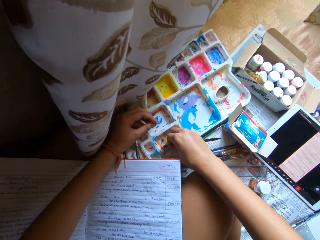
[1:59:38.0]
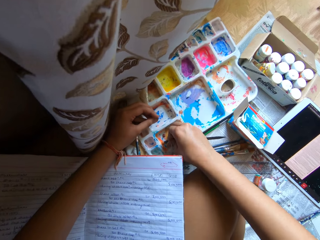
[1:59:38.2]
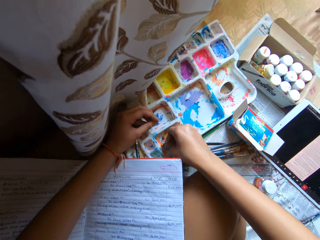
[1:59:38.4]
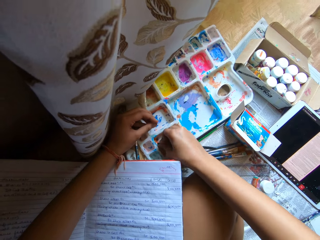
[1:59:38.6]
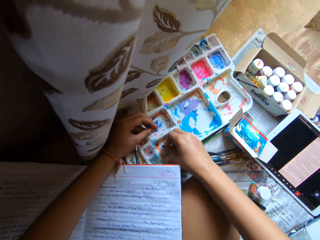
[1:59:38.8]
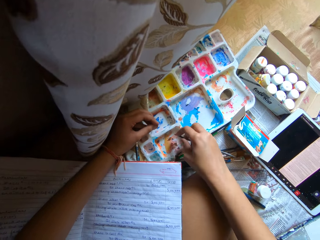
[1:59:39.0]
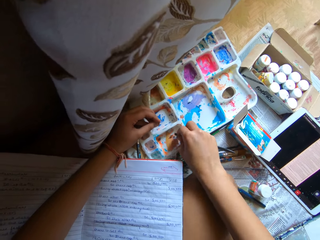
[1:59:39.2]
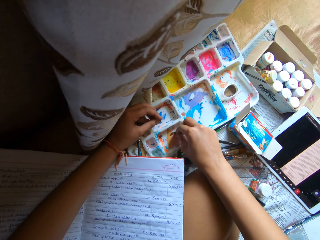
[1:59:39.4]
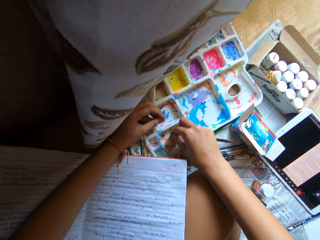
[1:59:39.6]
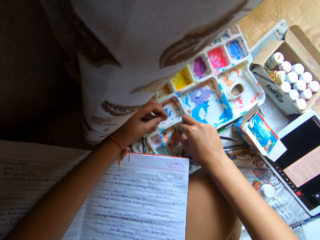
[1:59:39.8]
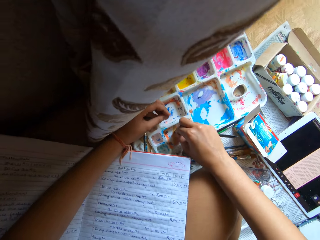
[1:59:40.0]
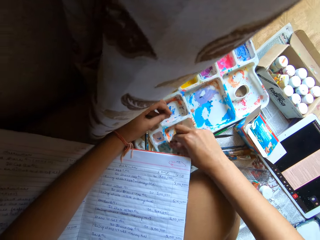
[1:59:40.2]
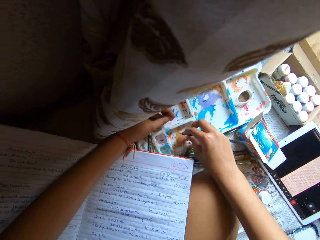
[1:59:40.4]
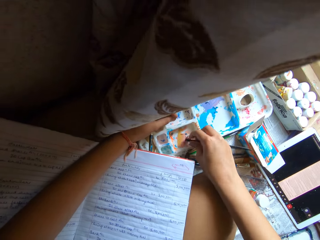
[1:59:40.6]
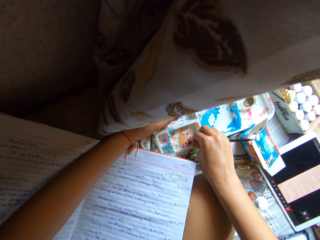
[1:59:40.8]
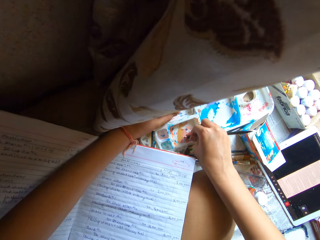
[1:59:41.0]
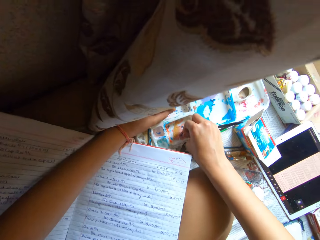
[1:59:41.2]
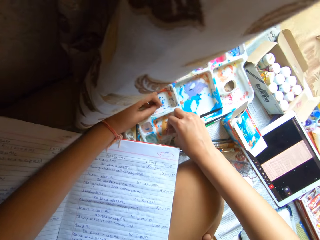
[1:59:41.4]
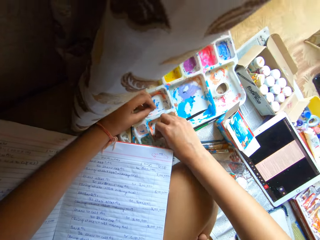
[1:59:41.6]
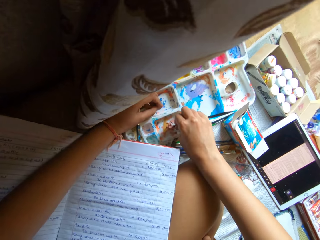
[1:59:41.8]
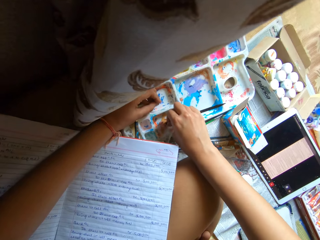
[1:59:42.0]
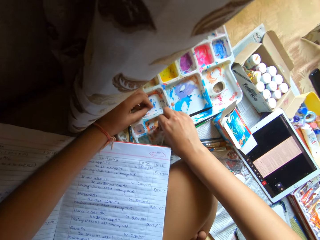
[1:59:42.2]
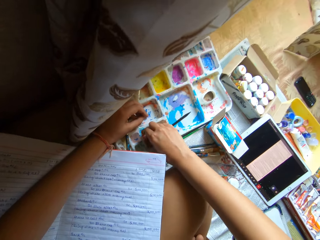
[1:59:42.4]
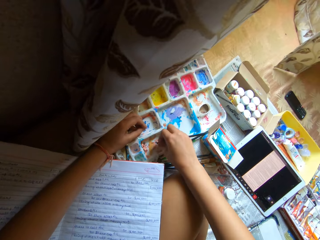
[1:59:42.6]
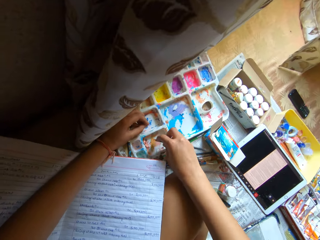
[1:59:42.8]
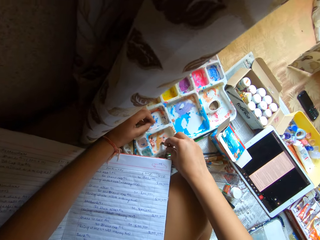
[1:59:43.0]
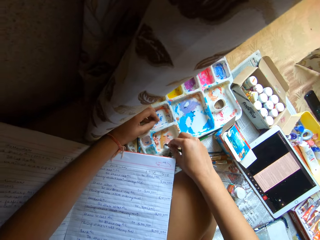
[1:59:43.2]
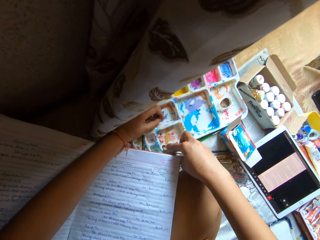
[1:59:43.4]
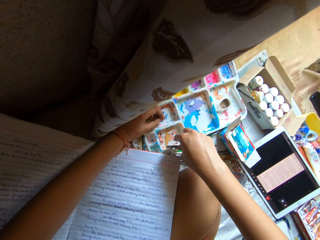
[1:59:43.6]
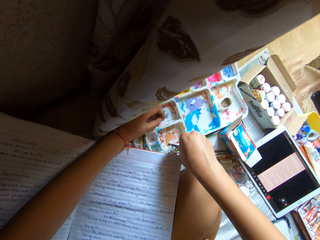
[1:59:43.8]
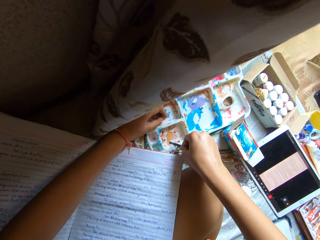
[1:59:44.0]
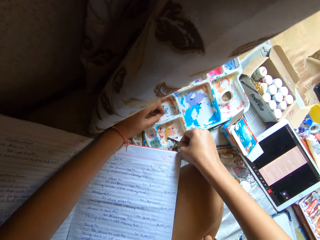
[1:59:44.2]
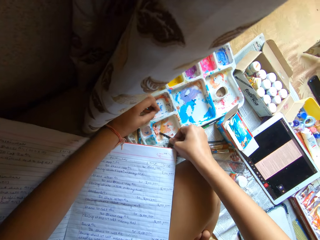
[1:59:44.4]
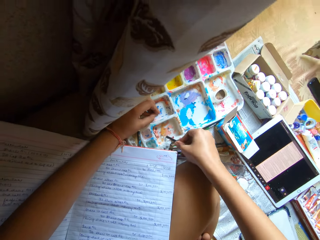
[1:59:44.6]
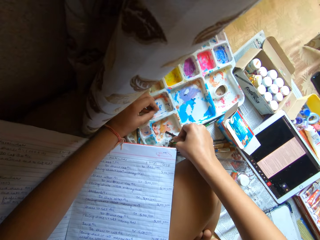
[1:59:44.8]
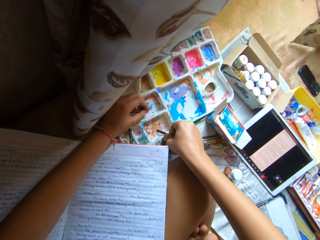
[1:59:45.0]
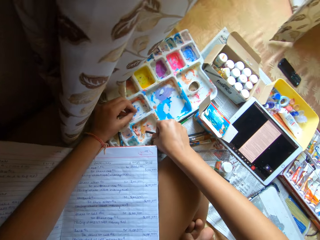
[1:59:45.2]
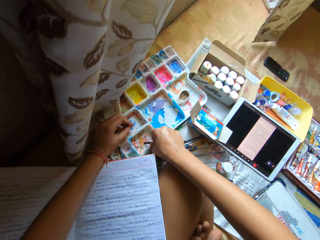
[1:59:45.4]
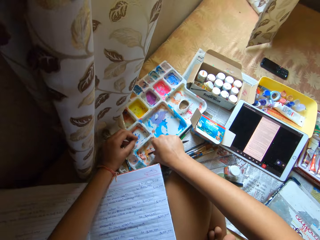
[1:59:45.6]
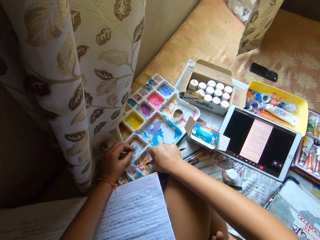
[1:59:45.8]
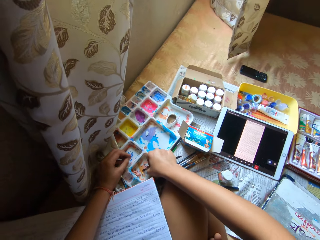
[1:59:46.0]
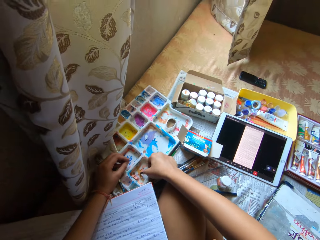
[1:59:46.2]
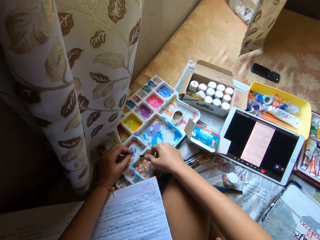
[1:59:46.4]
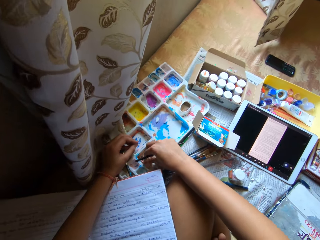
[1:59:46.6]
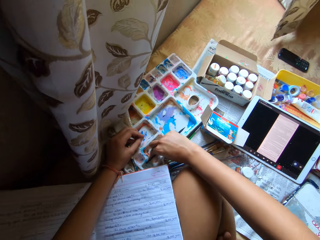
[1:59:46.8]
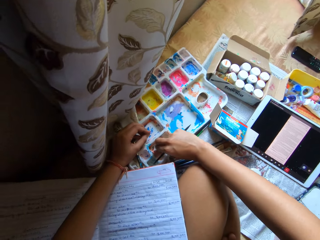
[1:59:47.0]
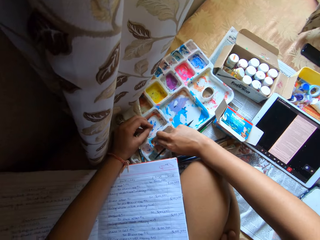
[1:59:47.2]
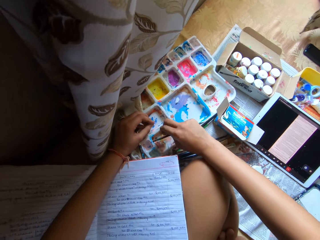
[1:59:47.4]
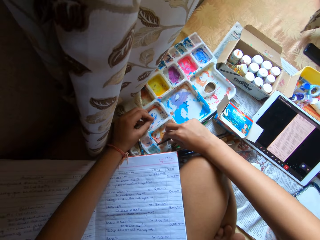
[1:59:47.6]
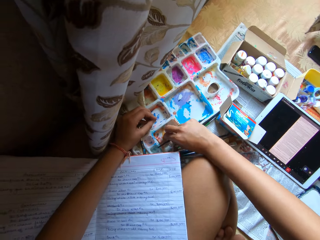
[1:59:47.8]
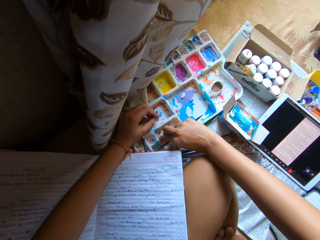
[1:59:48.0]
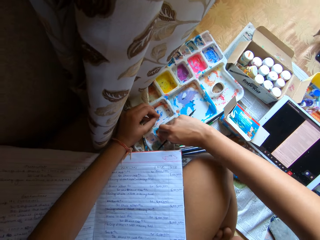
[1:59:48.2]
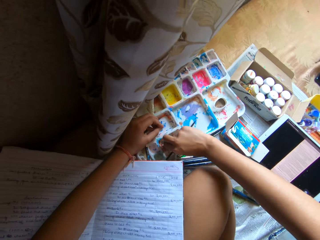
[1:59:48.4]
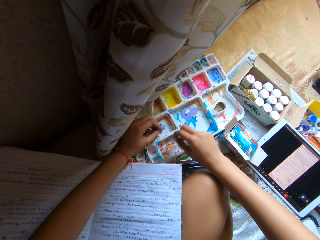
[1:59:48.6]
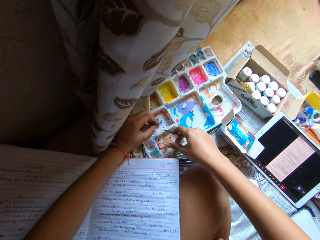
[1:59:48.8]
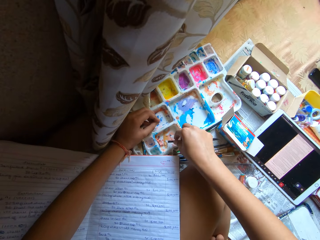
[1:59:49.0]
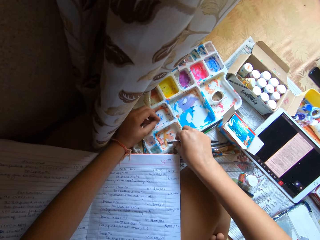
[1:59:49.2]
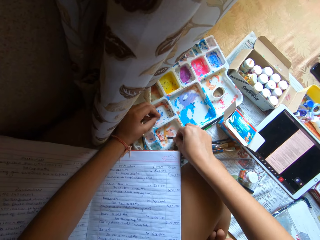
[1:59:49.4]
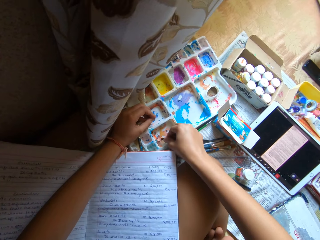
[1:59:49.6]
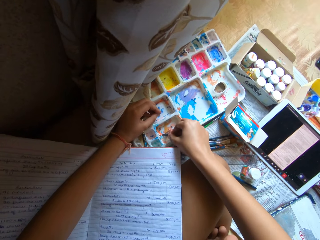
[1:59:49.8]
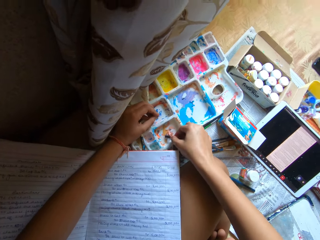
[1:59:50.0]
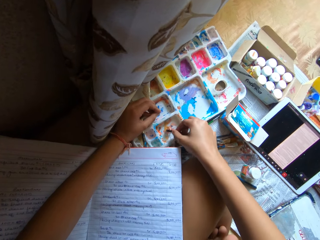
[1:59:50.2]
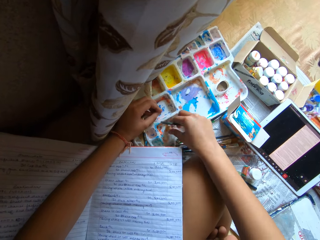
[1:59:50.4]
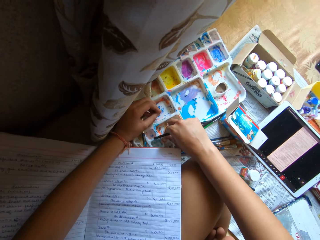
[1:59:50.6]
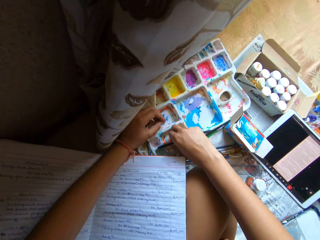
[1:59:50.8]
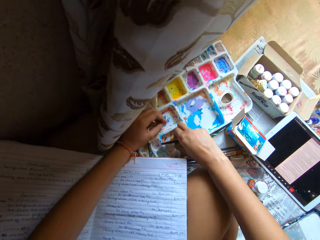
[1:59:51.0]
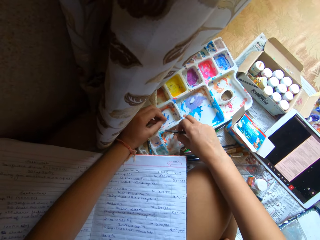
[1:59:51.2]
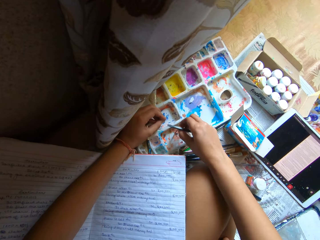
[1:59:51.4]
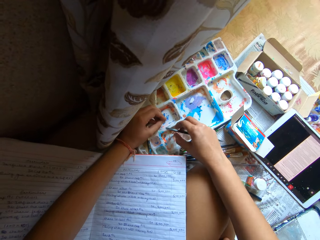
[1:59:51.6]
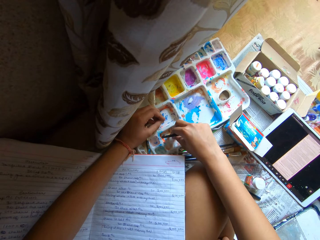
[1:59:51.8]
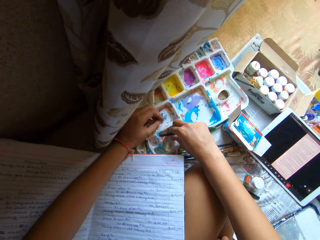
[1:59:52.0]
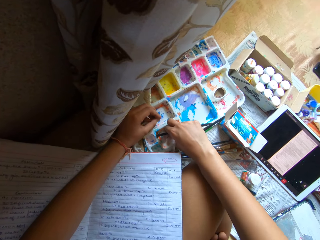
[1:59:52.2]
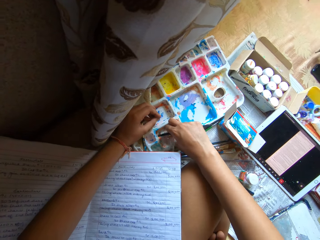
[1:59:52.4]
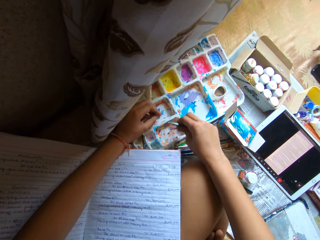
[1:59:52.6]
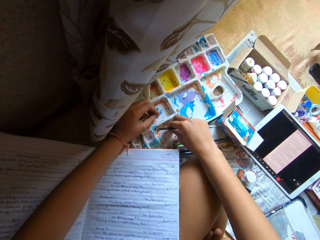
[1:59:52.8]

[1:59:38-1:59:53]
The camera wearer peels the dry paint off the palette on the bed with his right hand. He scrapes the dry paint off the palette on the bed with the spatula in his right hand. He peels the dry paint off the palette on the bed with his right hand.

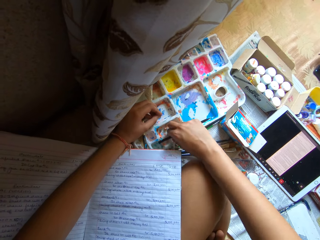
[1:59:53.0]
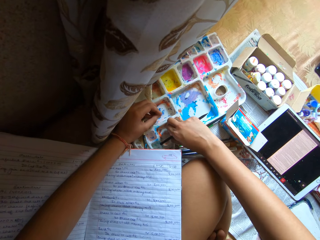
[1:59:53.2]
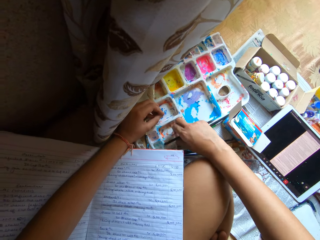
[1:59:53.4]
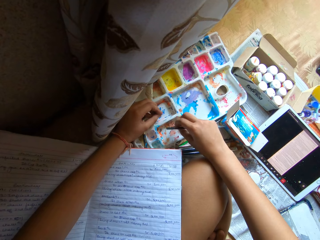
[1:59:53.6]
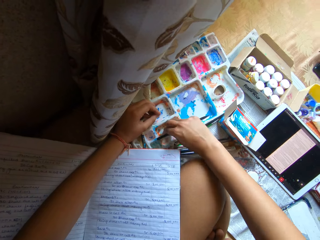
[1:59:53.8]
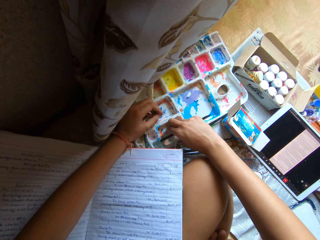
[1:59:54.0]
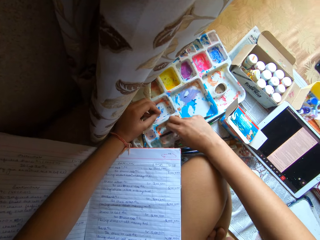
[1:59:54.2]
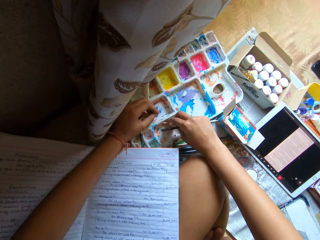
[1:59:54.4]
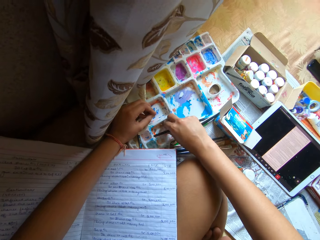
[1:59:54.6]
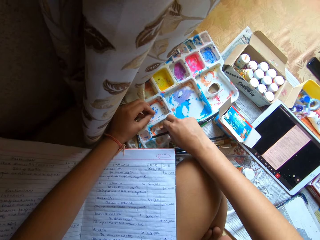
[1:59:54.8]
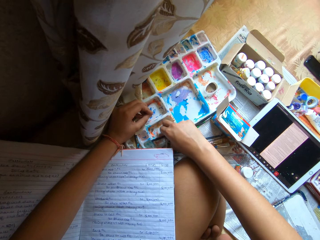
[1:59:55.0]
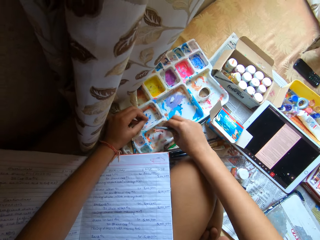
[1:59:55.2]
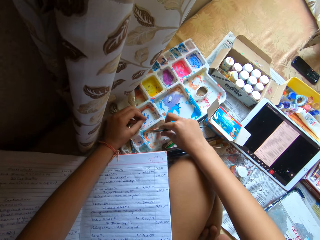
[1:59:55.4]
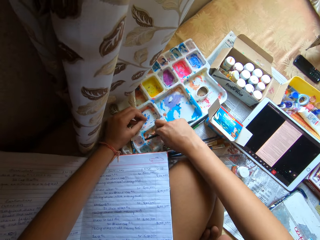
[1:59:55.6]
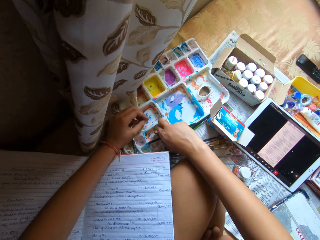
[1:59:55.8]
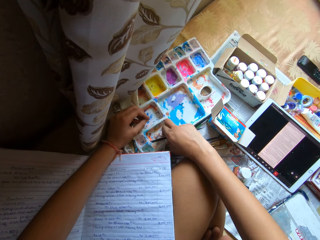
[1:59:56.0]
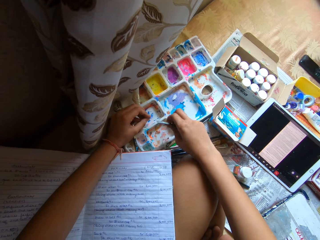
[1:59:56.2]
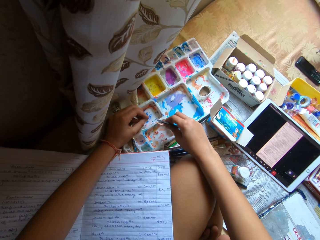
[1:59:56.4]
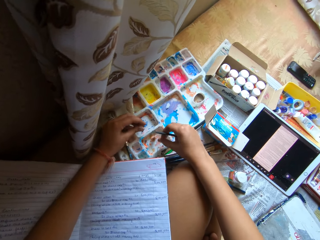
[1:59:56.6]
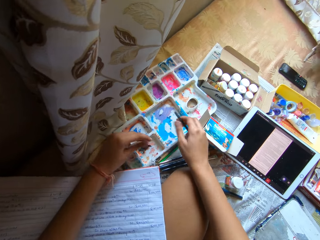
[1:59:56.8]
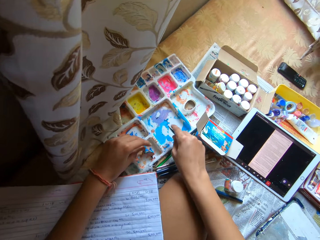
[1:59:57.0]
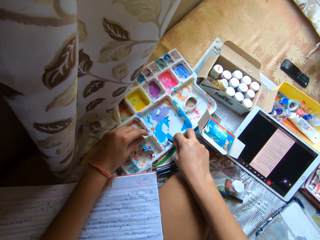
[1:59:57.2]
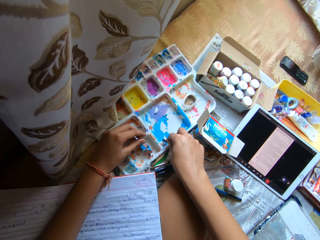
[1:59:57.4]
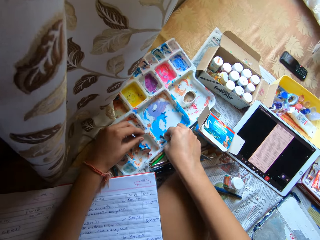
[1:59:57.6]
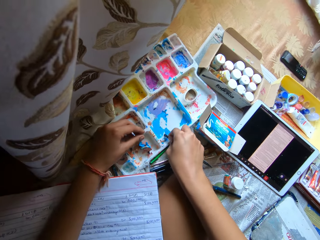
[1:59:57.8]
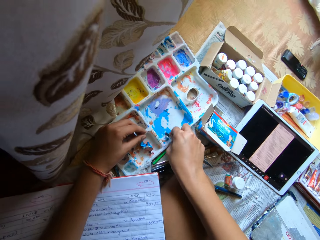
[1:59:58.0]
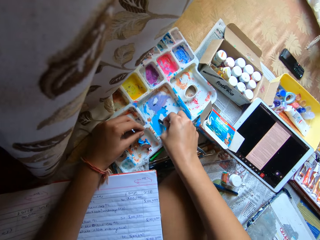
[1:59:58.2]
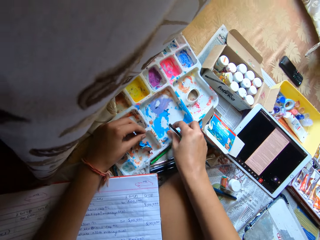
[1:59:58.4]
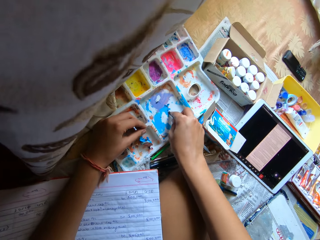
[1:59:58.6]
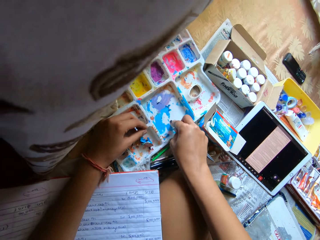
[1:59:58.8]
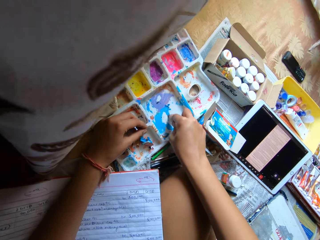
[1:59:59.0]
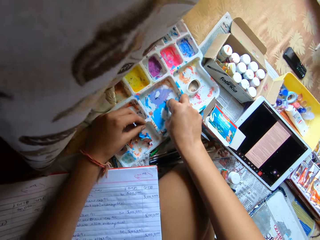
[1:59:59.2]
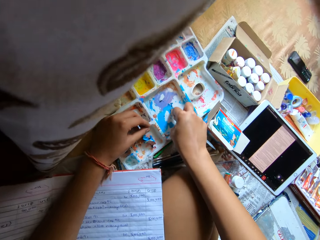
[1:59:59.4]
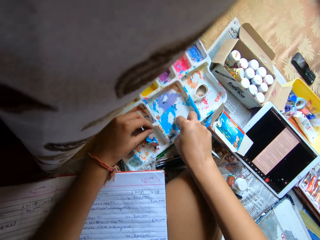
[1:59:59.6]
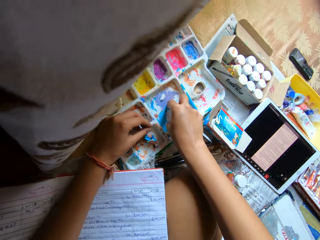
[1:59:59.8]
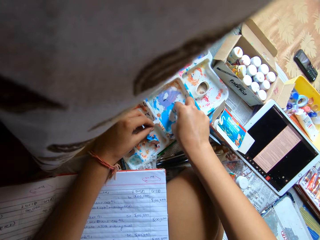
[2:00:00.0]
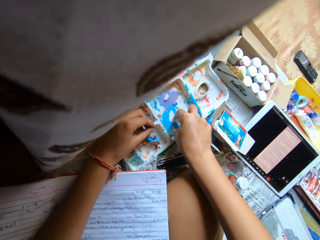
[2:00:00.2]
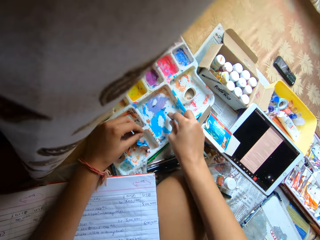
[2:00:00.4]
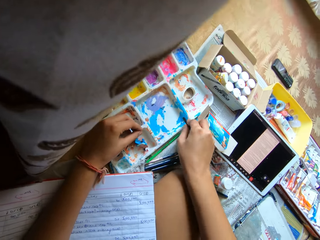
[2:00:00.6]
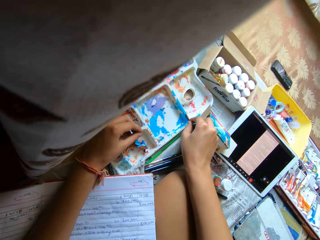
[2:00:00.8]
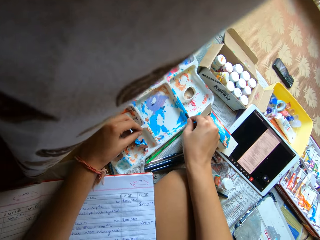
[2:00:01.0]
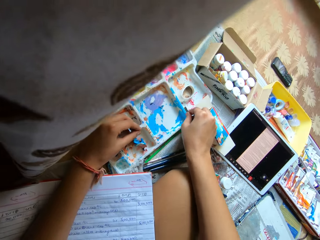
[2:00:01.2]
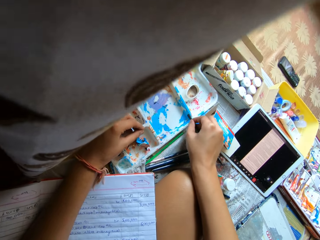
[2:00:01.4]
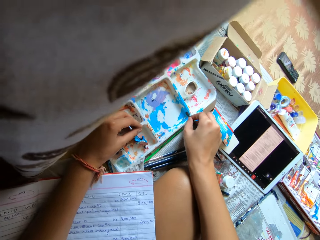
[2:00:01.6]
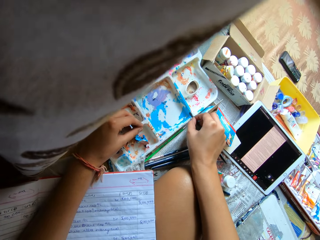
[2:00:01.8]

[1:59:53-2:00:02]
The camera wearer drops the dry paint in his left hand into the palette. He scrapes the dry paint off the palette on the bed with the spatula in his right hand.
